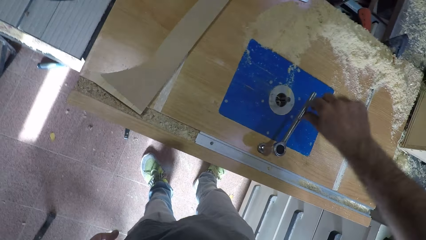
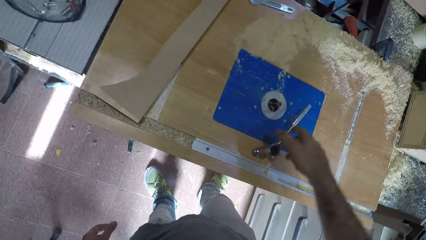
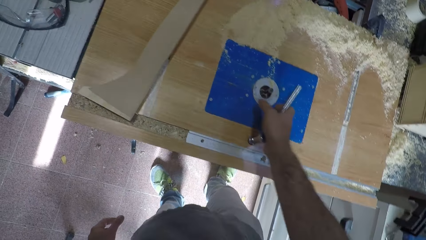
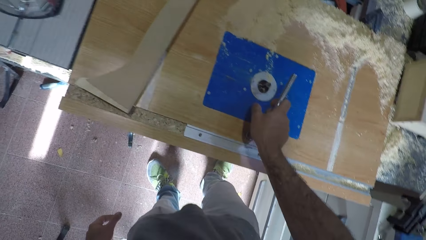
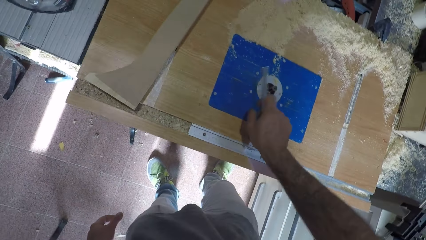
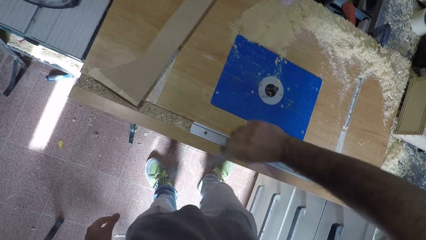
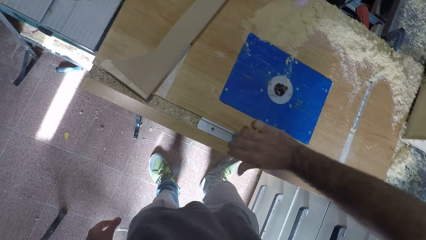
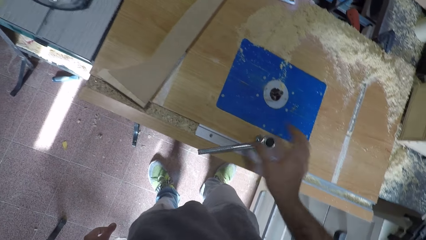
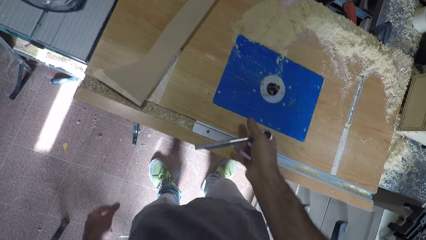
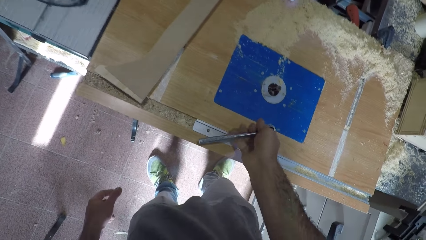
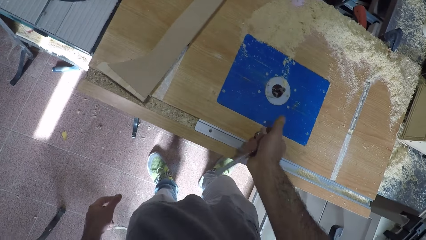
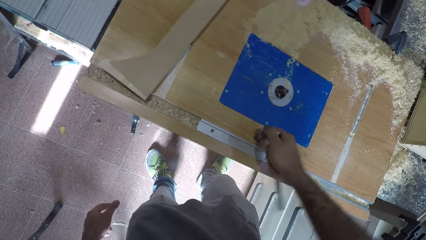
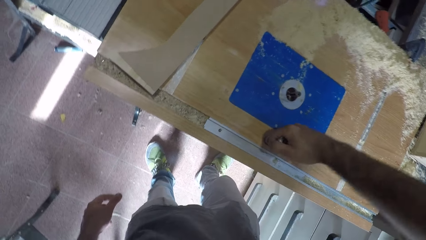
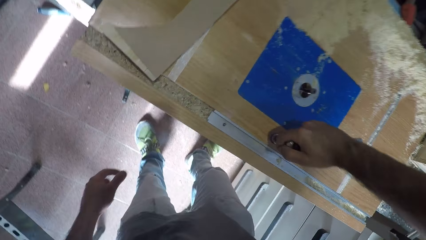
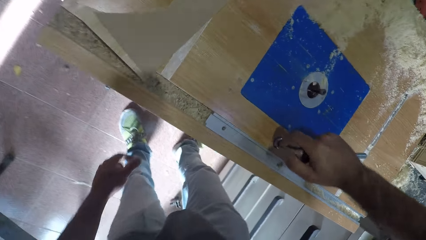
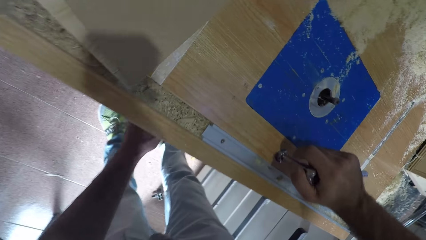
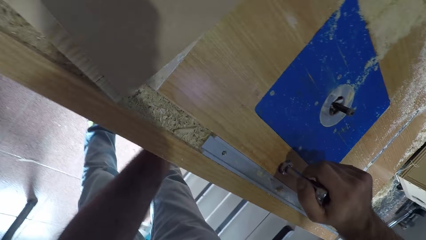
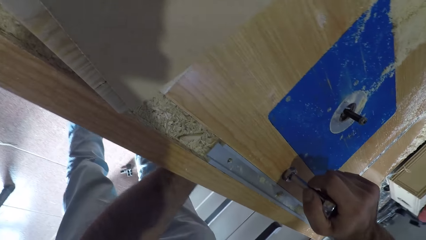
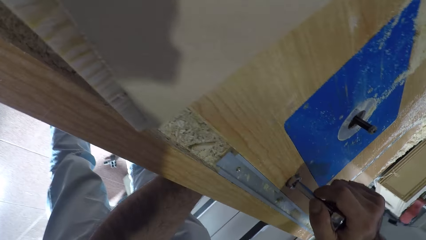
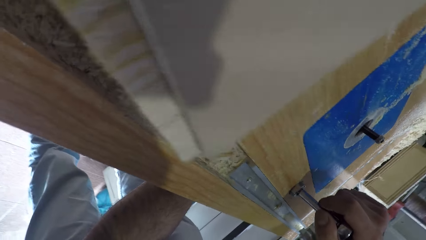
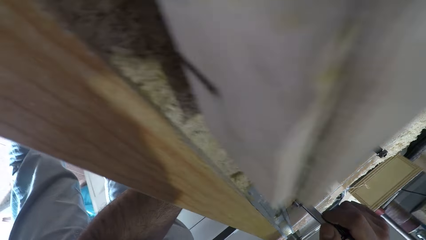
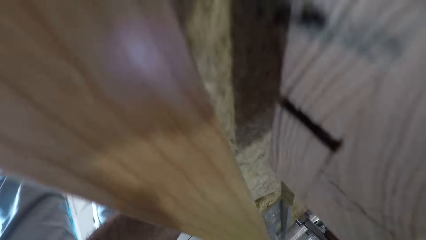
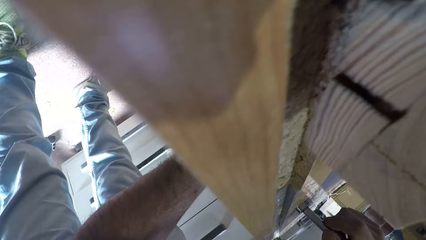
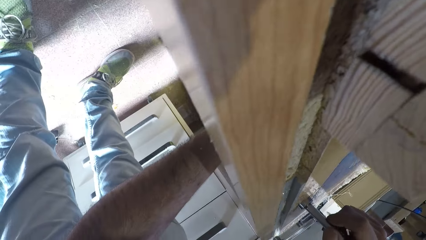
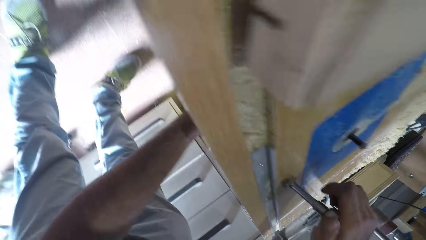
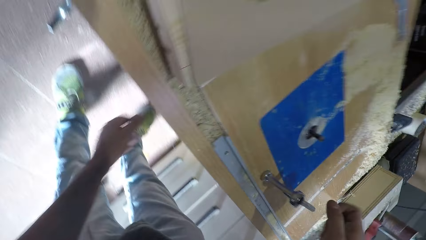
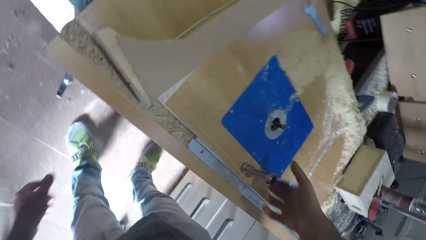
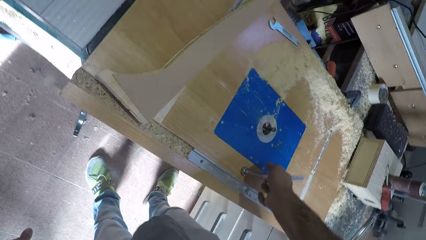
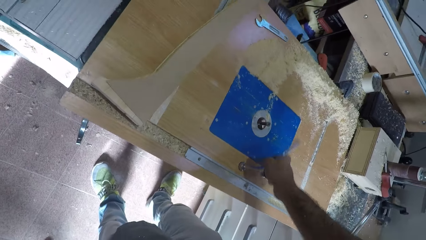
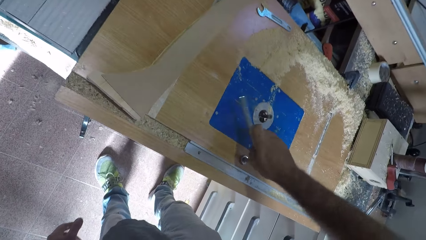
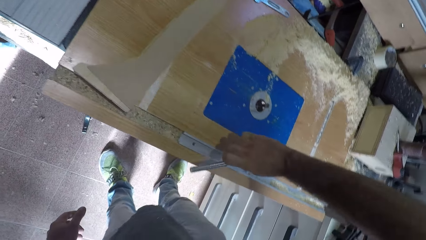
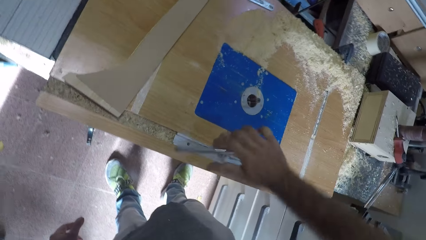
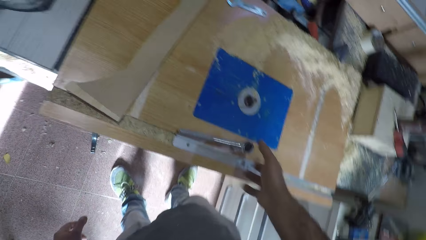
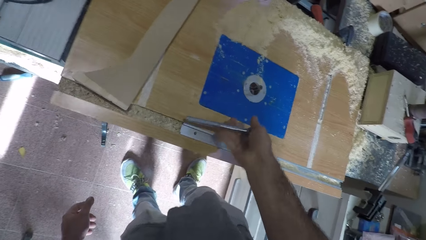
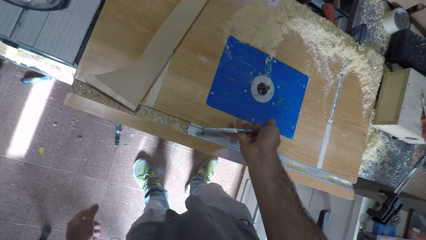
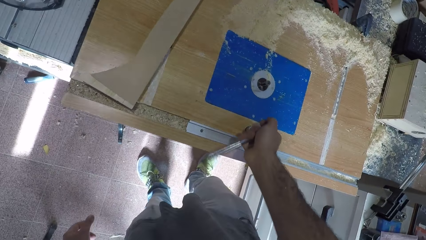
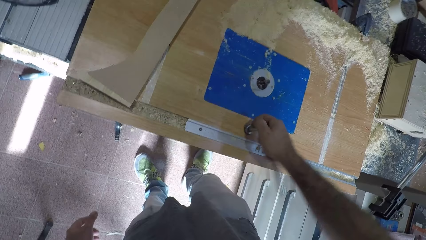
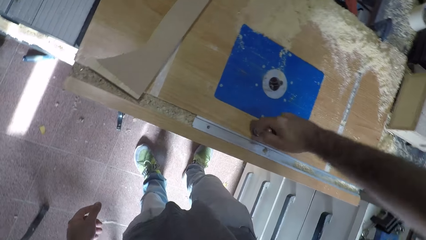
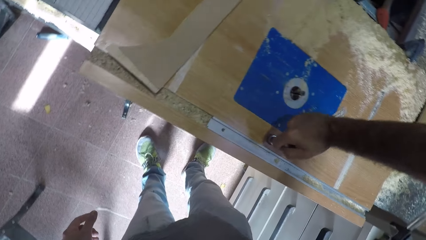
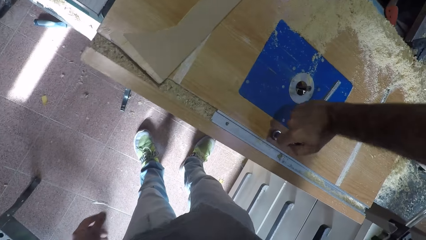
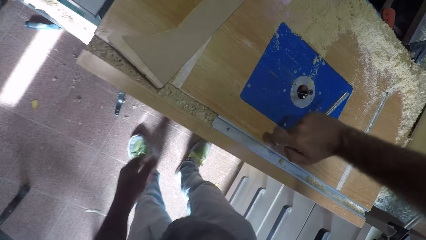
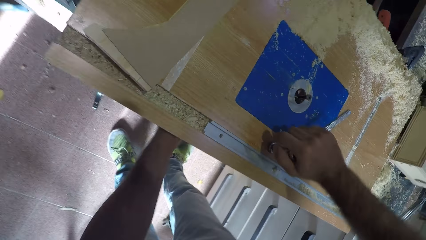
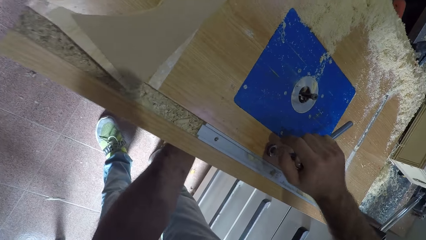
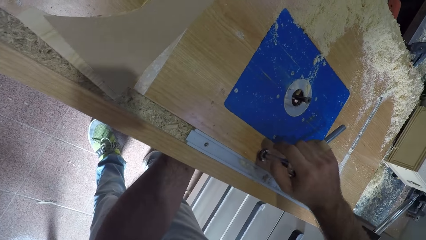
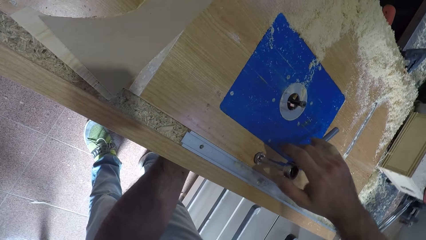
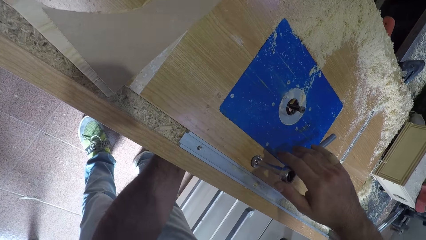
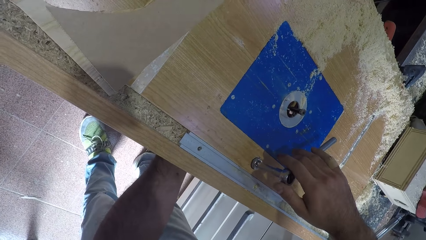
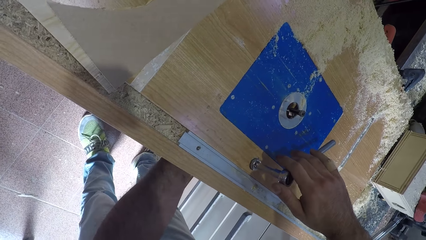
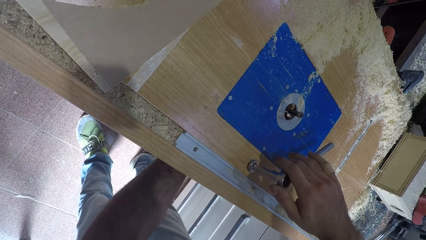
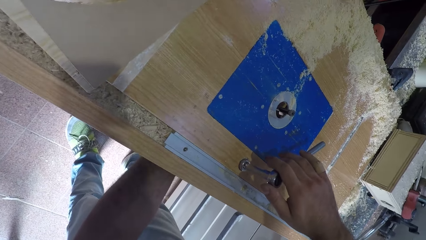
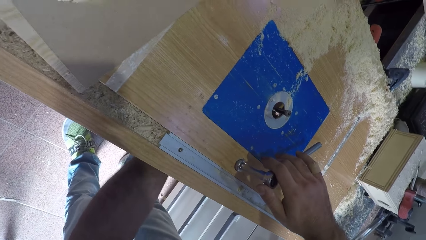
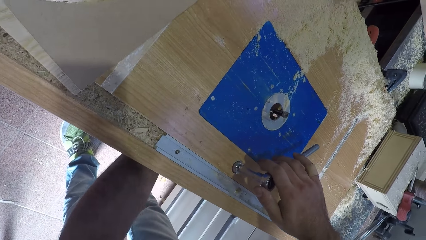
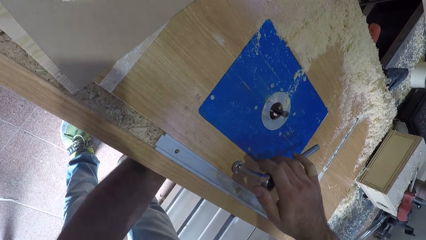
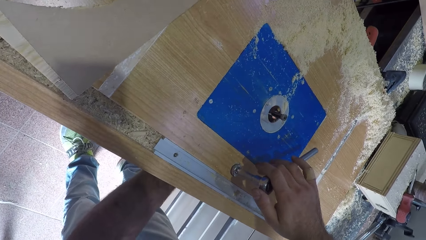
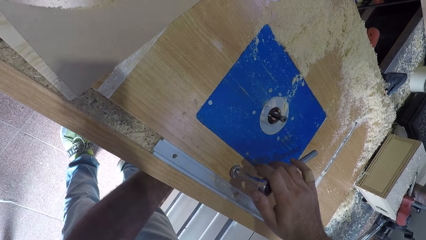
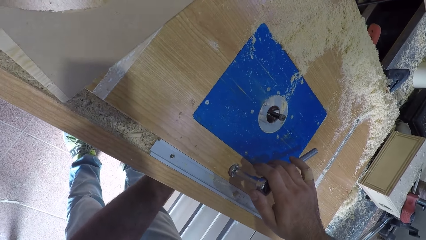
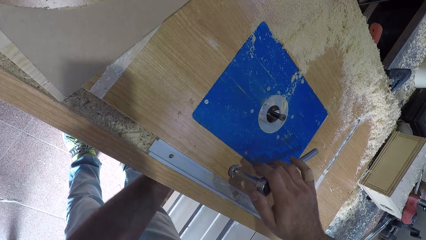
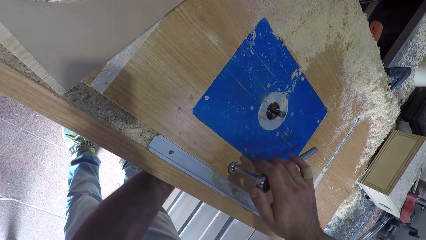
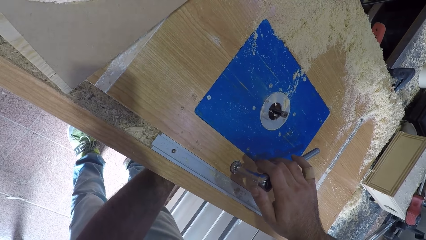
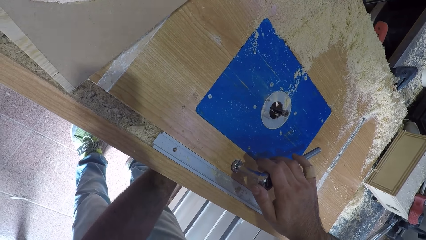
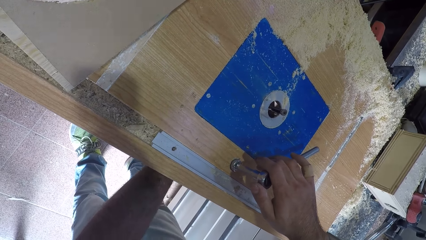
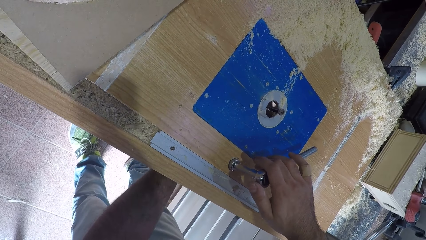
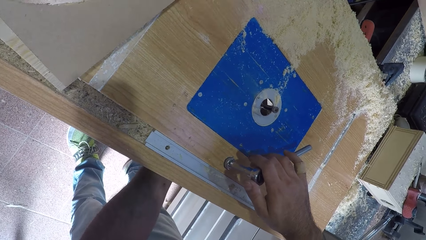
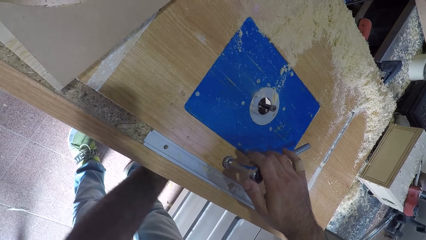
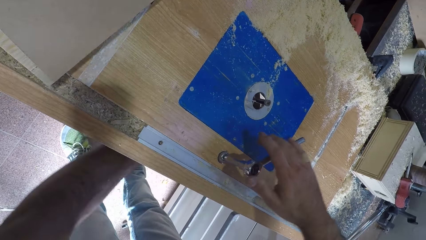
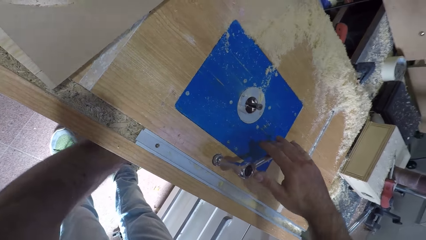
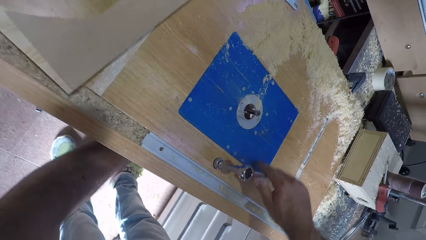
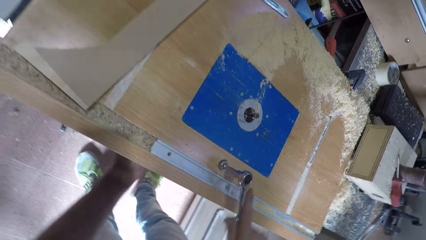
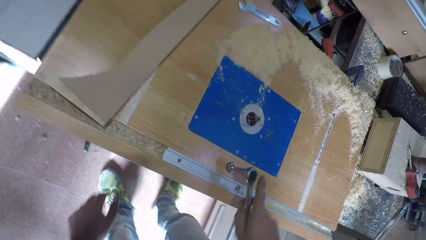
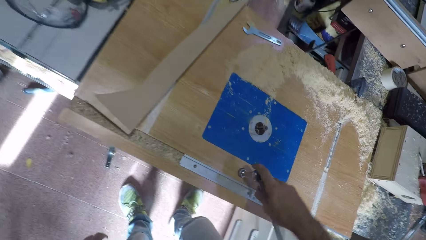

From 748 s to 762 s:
The camera wearer secures something under the router table. He touches beneath the workbench machine. He removes his left hand from the workbench machine. He fastens a nut with the L spanner. He fixes something. He touches beneath the workbench machine again. He loosens a bolt under the workbench machine. He uses the L spanner on the work table. He tightens the workbench machine with a wrench.

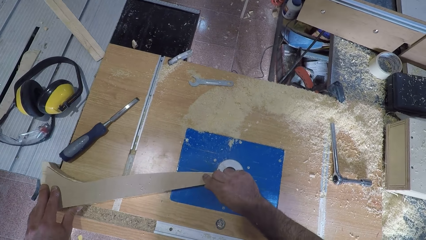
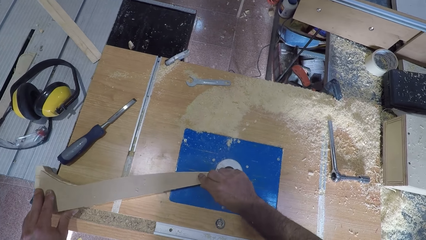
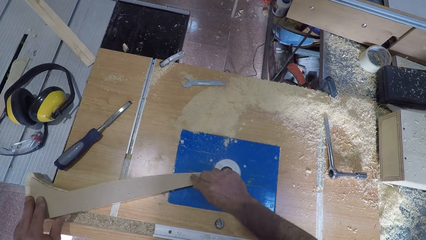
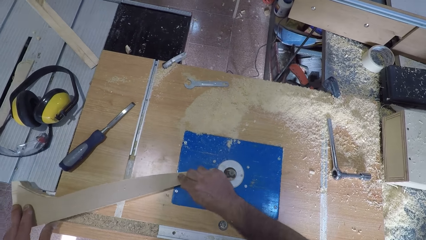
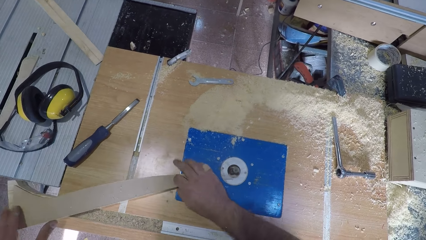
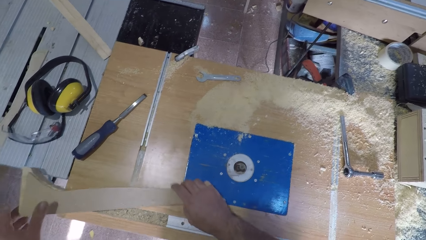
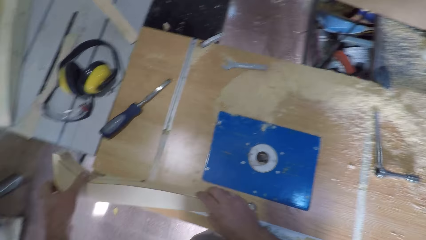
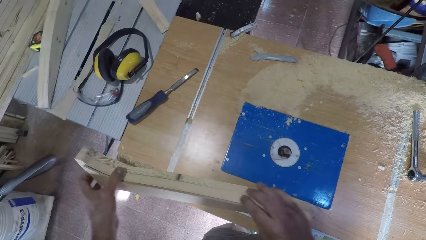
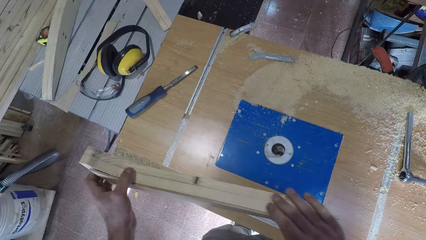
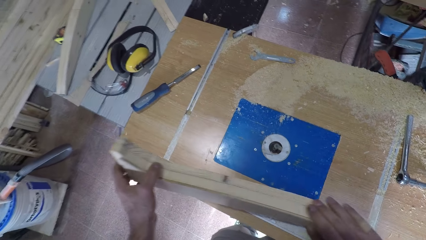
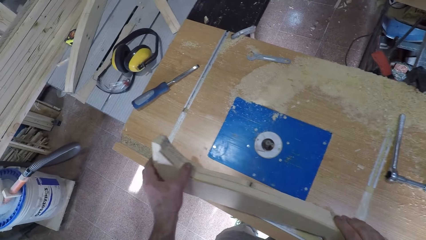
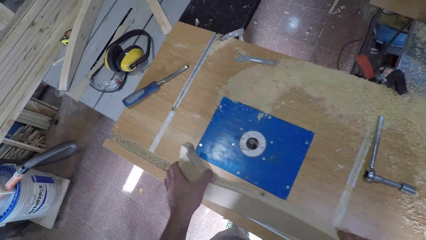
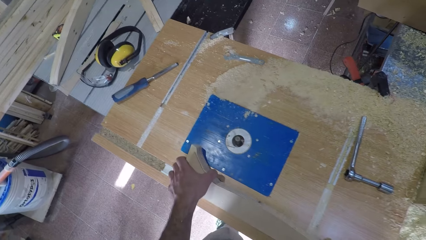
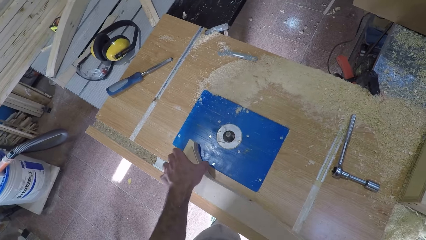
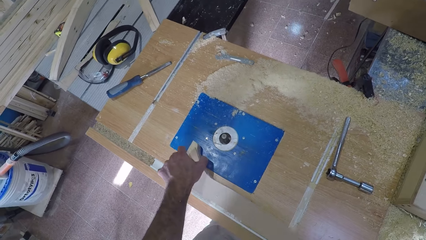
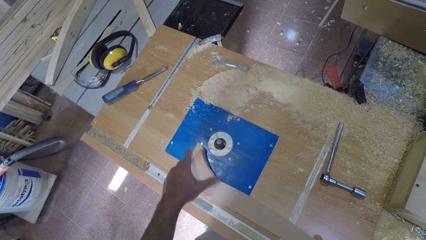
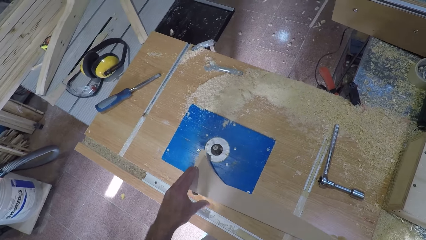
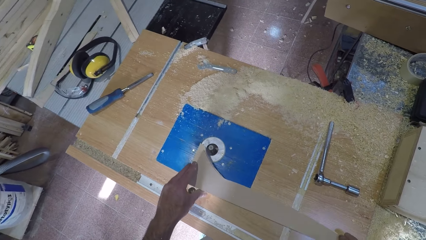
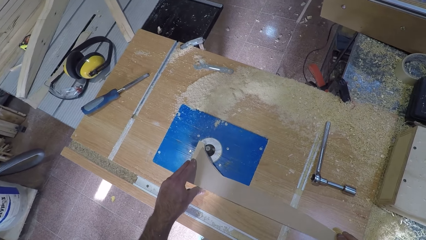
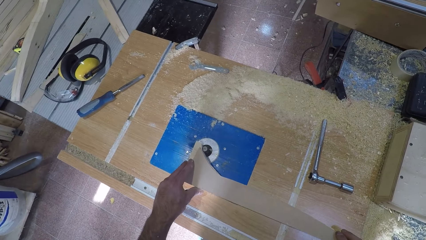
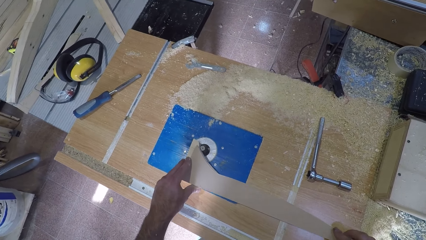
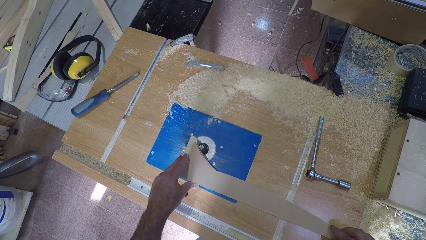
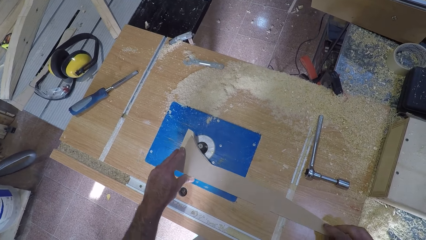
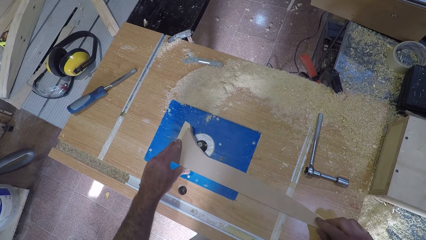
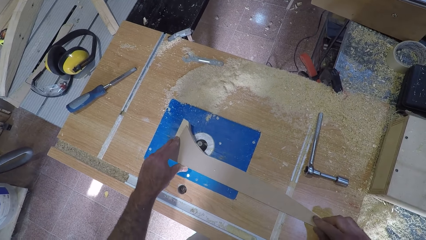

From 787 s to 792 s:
The camera wearer picks up the wood on the workbench machine. They look at the timber. They smoothen the wood with the workbench machine again.
